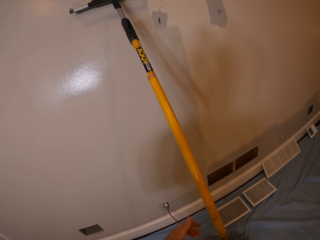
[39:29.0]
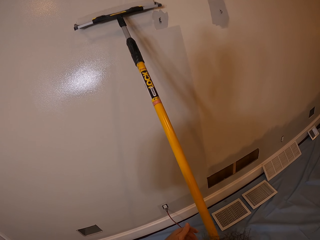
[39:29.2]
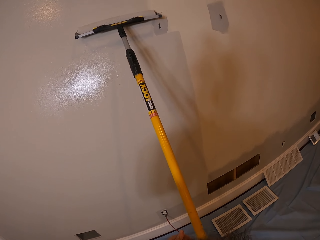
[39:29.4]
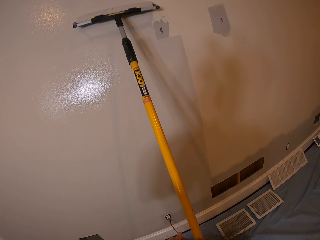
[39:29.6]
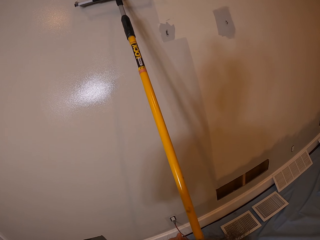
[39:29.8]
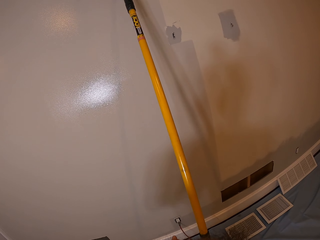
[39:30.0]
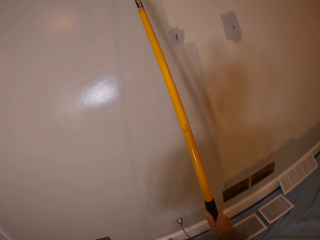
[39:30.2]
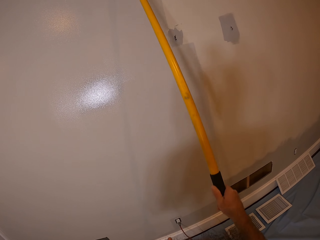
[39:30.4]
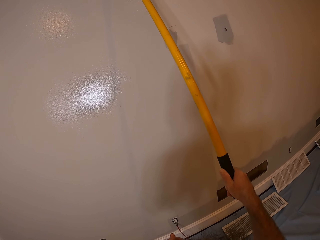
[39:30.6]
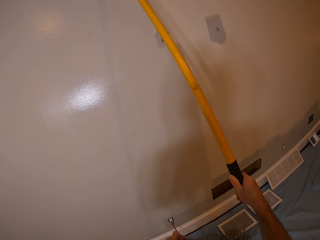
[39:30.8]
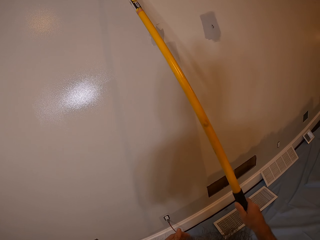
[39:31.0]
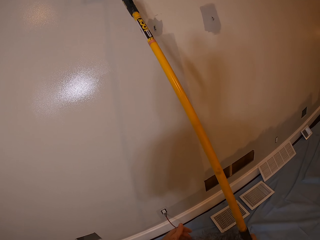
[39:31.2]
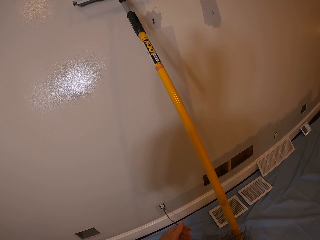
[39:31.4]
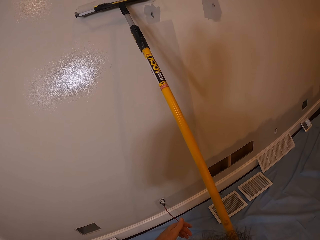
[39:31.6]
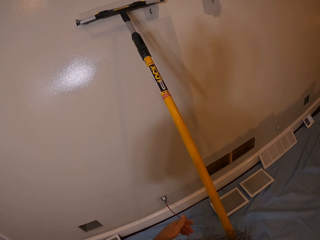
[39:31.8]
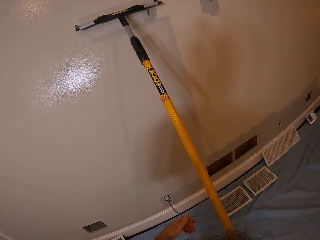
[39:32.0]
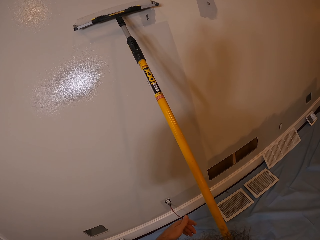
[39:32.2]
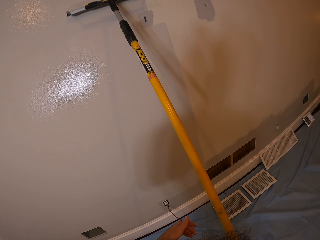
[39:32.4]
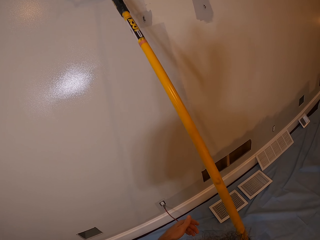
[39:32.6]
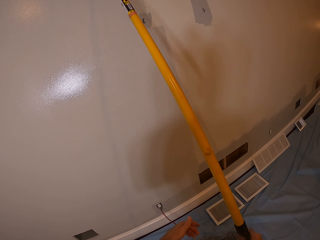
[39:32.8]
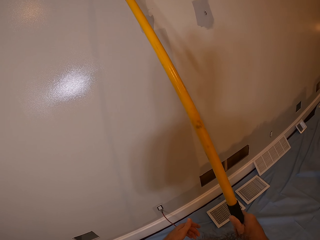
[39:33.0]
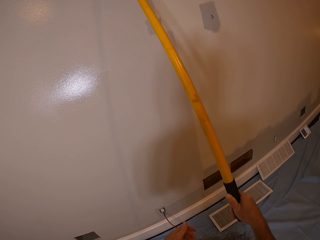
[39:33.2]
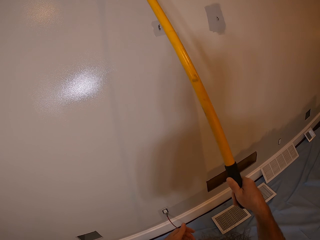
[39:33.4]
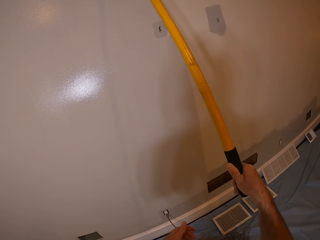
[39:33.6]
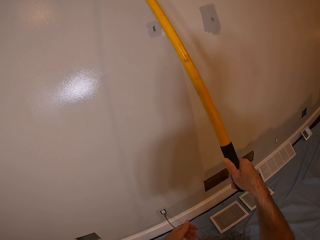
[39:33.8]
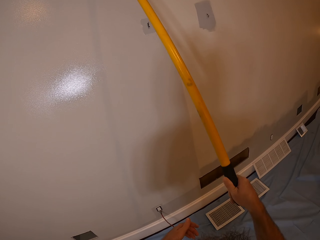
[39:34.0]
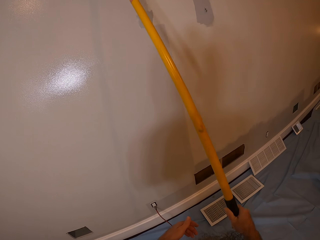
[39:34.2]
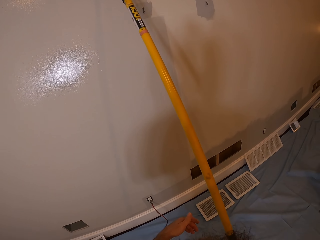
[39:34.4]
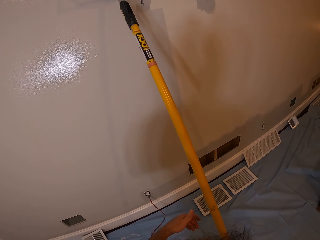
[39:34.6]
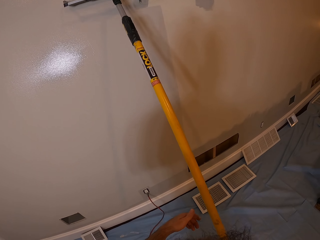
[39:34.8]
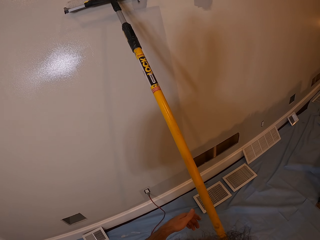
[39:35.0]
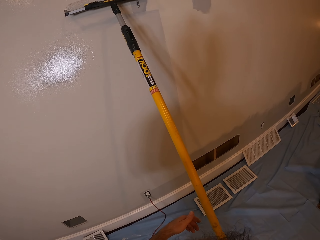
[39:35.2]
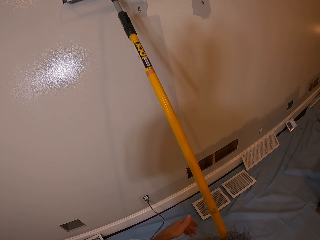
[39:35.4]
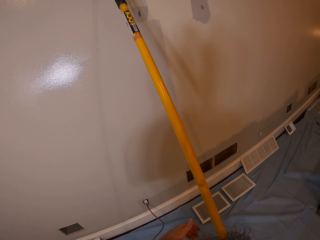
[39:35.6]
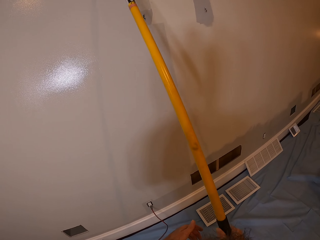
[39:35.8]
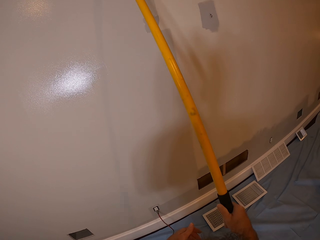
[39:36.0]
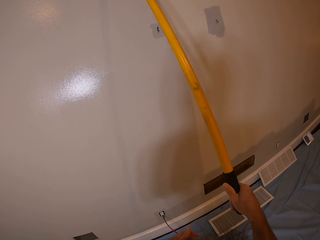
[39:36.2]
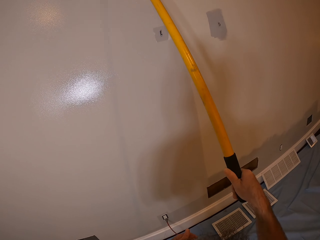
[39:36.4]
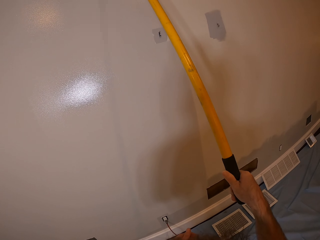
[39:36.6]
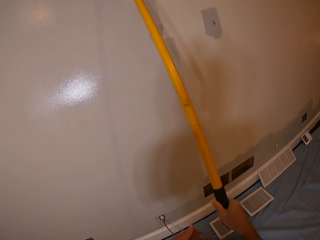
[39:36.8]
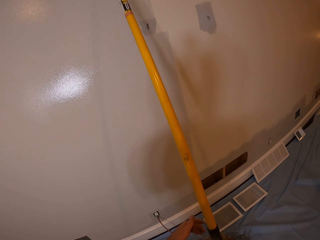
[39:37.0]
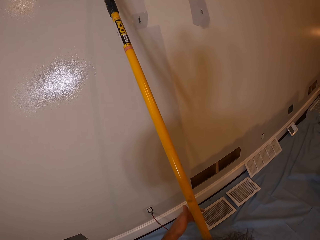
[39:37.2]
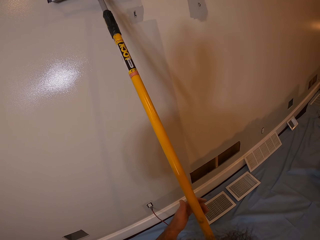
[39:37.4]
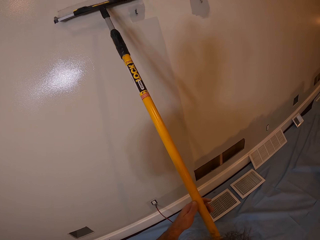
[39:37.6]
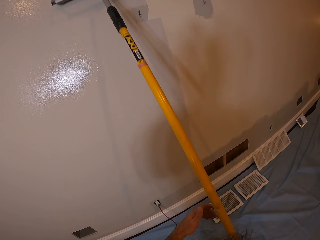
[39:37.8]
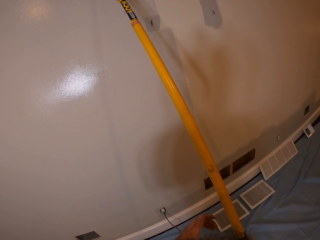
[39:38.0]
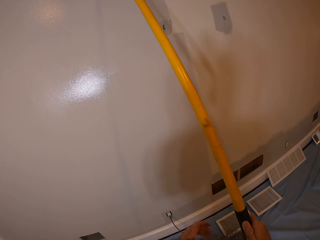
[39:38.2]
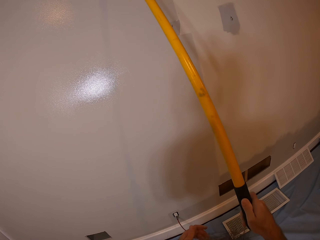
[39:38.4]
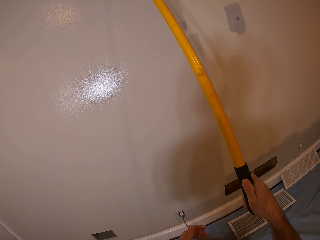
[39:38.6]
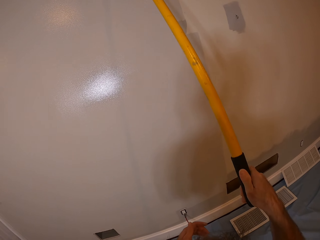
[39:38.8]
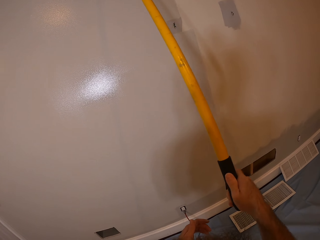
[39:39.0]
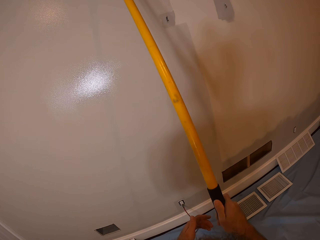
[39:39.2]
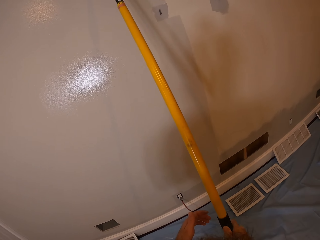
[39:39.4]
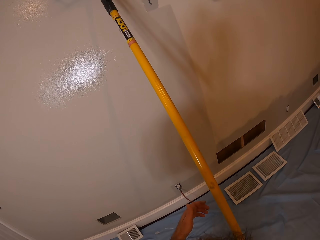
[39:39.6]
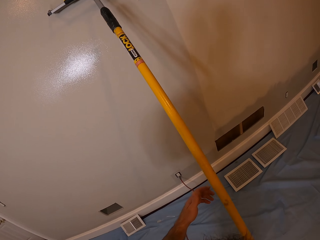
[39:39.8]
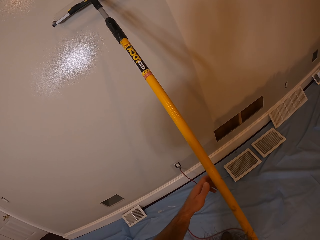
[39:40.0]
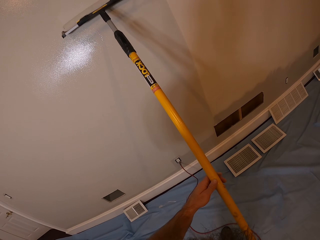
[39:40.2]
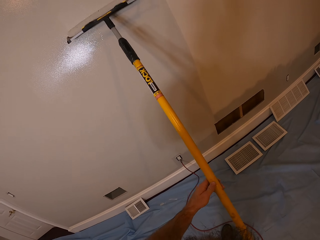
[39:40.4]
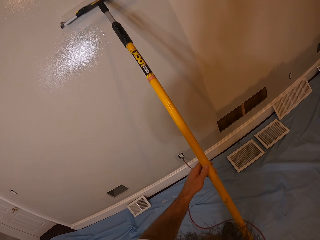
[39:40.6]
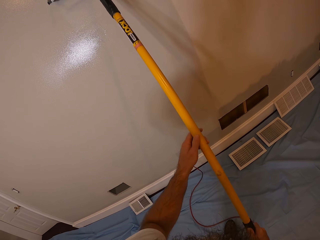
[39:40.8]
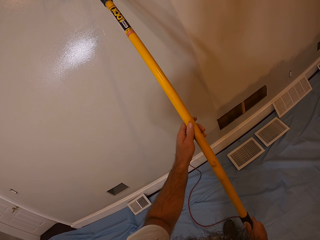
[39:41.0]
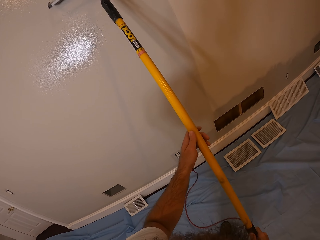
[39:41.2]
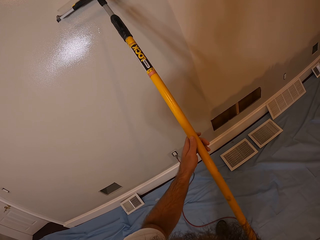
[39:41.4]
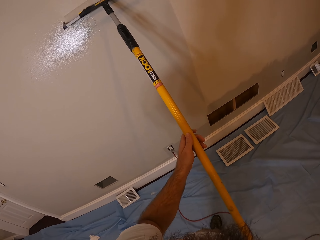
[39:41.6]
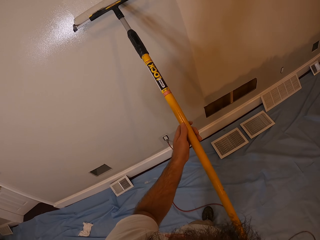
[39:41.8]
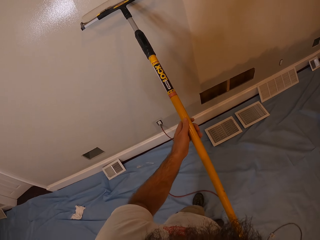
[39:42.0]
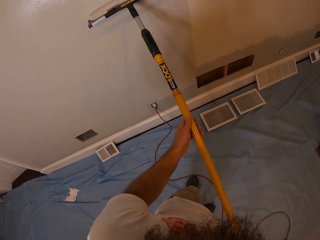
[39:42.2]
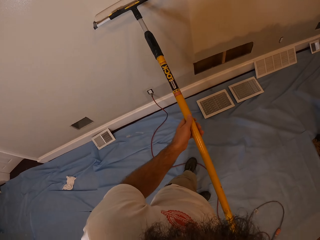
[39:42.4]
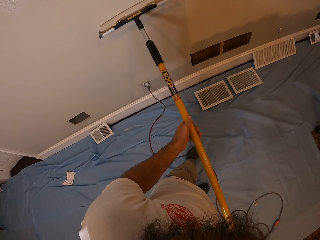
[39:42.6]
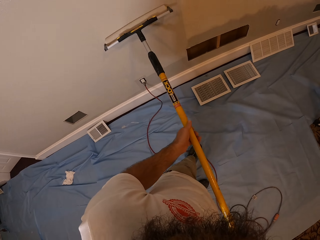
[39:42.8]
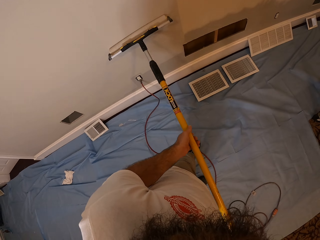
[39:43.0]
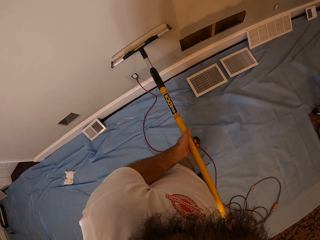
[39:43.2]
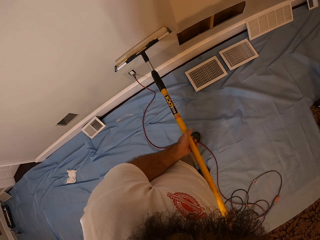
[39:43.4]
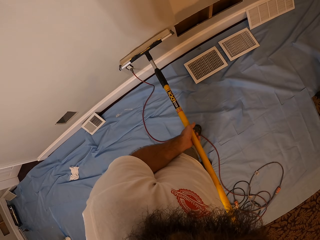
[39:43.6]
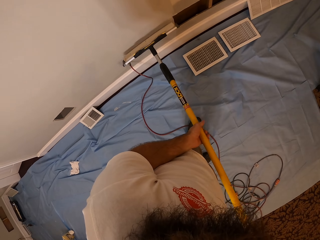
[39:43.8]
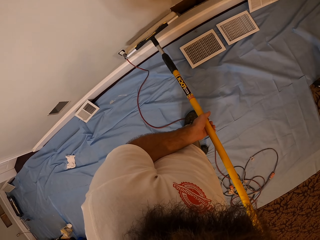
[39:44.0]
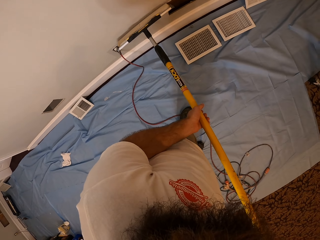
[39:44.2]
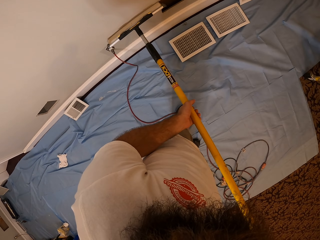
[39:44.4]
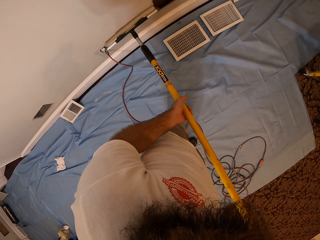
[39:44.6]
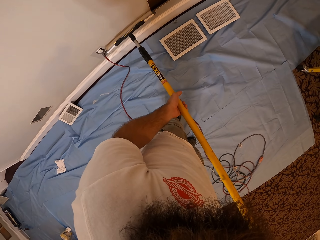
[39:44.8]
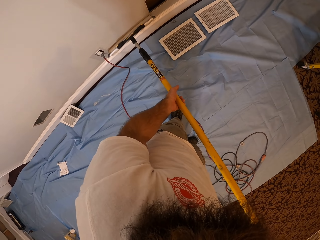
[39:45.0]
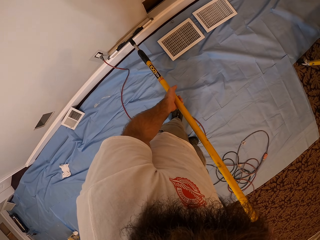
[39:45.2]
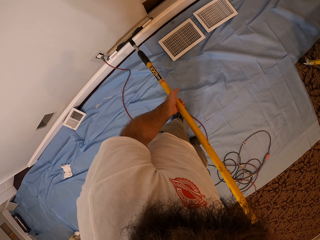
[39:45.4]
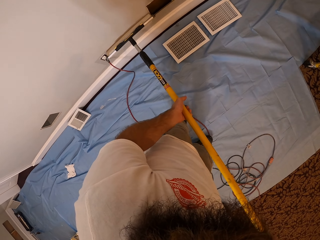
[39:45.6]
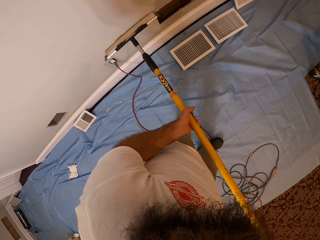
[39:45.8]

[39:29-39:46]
The camera wearer places his left hand on the roller in his right hand. He paints the wall with the roller in his right hand. He places his left hand on the roller in his right hand. He paints the wall with the roller in both hands.

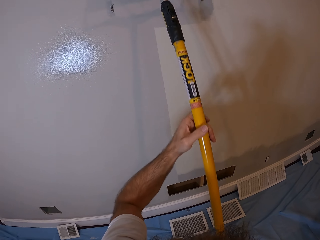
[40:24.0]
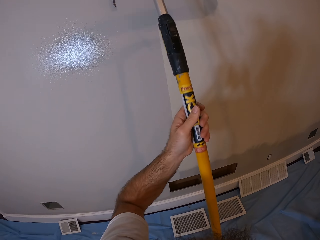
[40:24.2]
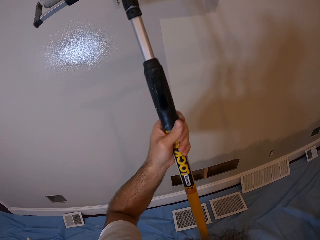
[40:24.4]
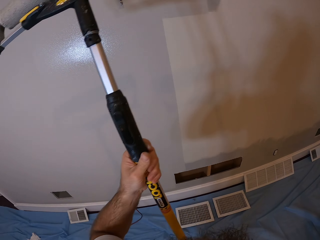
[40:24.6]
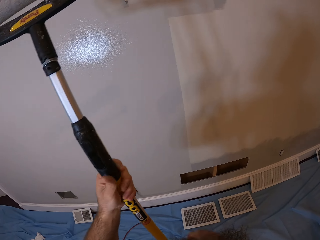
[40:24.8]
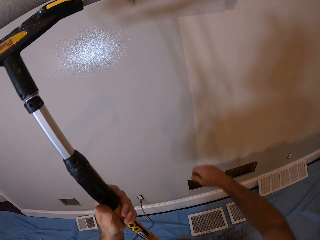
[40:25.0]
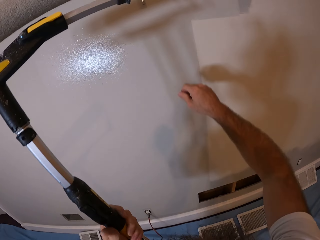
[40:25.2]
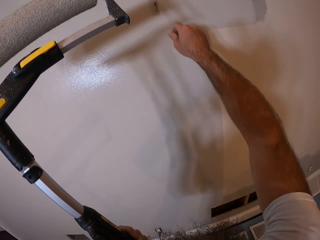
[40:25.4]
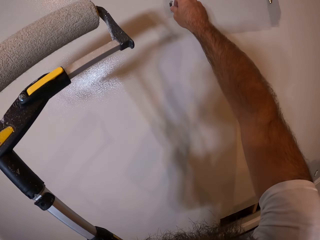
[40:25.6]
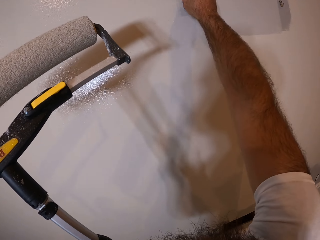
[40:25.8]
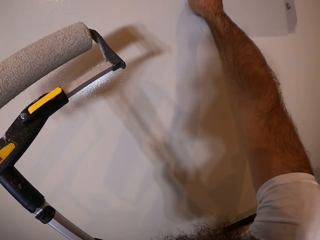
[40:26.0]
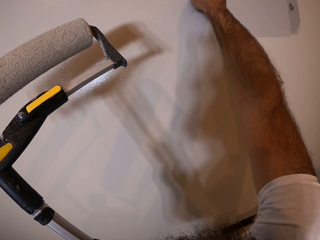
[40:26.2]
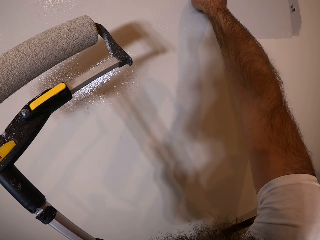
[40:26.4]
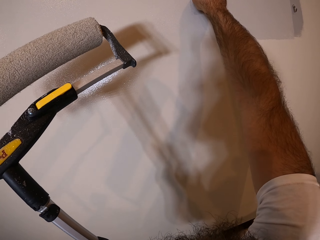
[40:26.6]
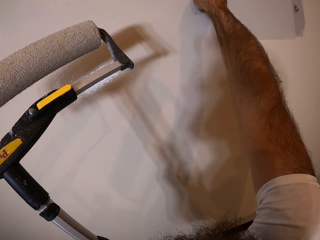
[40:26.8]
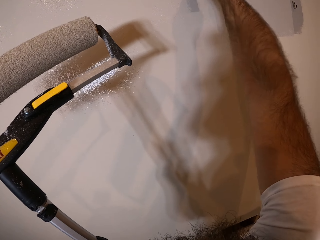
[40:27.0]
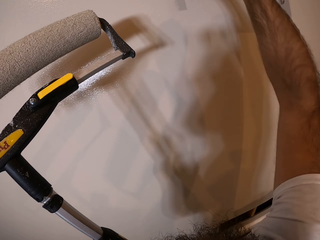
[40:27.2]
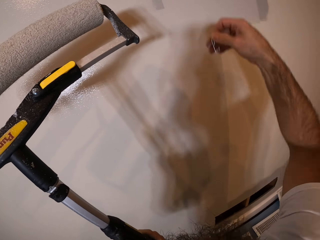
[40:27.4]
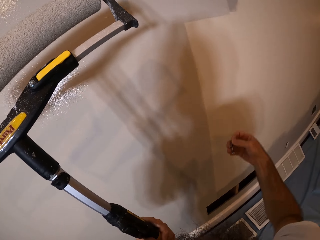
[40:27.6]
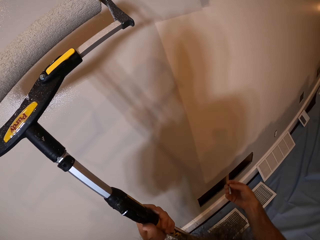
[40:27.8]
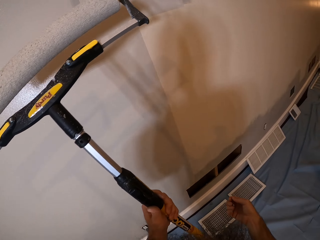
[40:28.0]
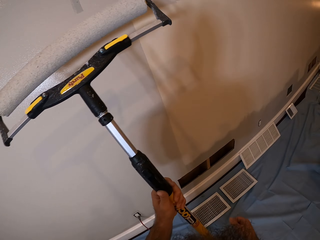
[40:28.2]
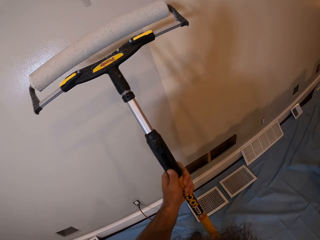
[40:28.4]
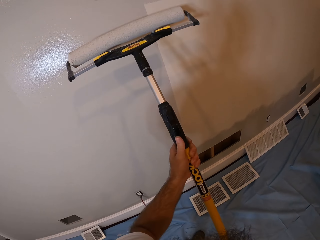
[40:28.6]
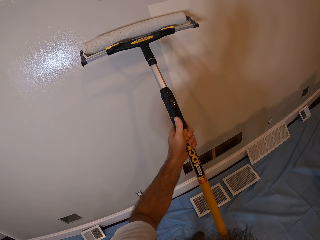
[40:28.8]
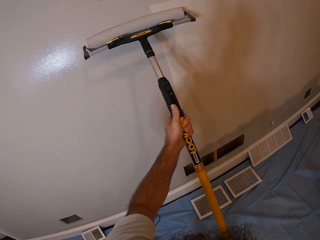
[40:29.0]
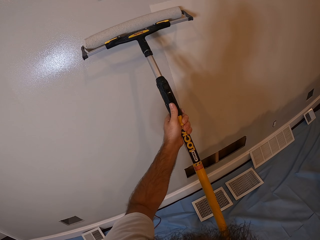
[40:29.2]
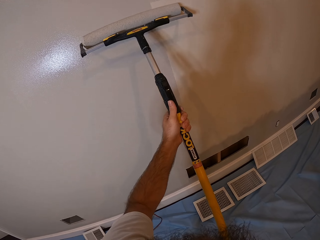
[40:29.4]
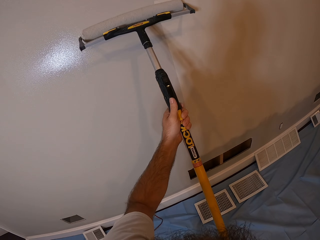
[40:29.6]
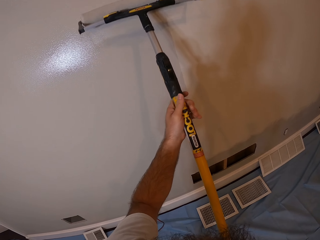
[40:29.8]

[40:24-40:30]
The camera wearer takes a key from the wall with his right hand. He lifts the paint roll, lifts his hand. He paints the wall with the roller in both hands.
